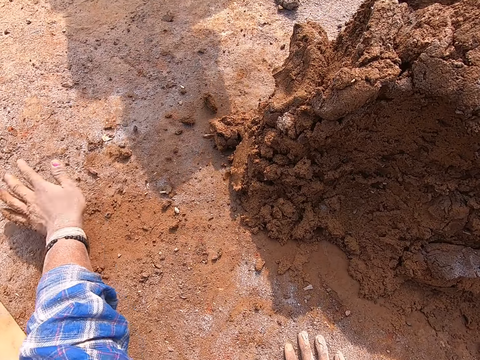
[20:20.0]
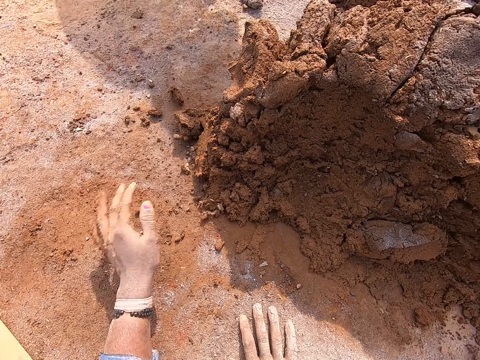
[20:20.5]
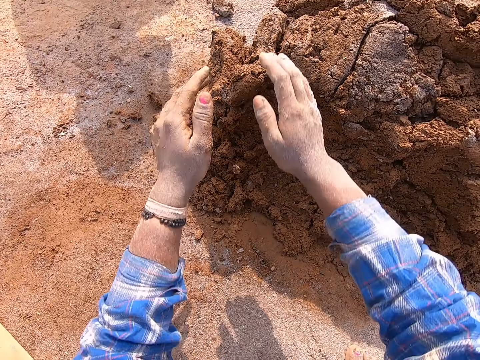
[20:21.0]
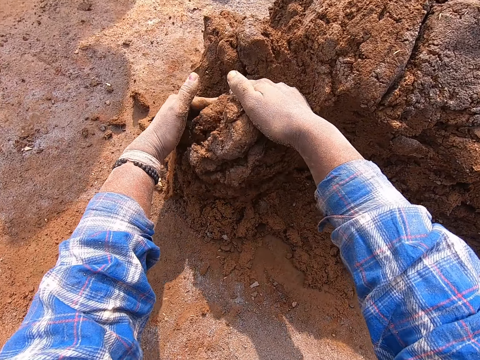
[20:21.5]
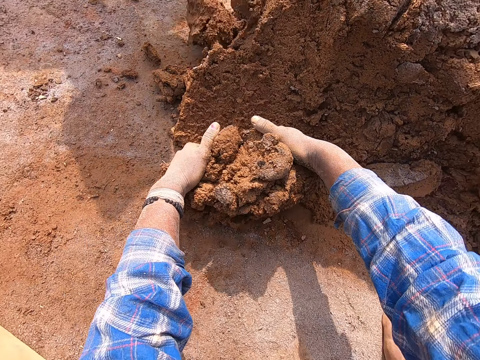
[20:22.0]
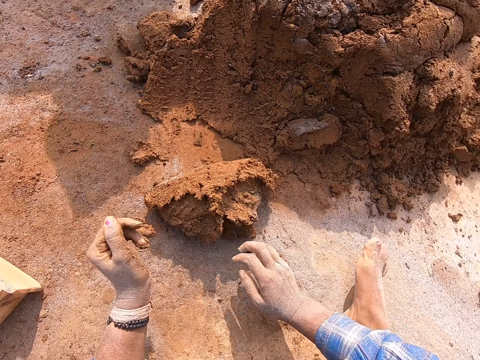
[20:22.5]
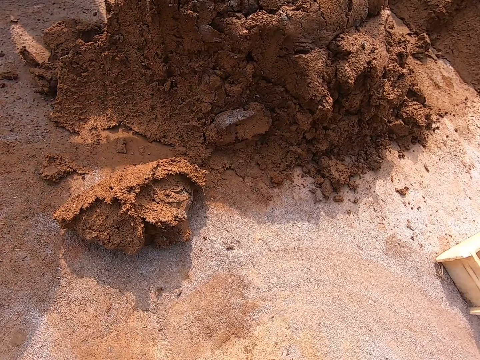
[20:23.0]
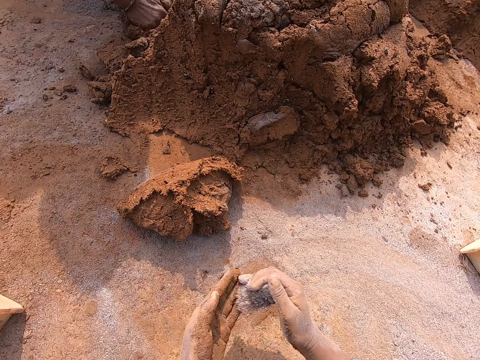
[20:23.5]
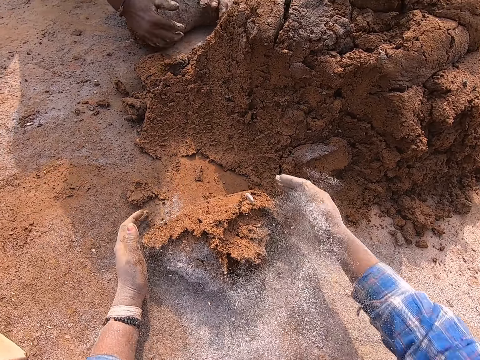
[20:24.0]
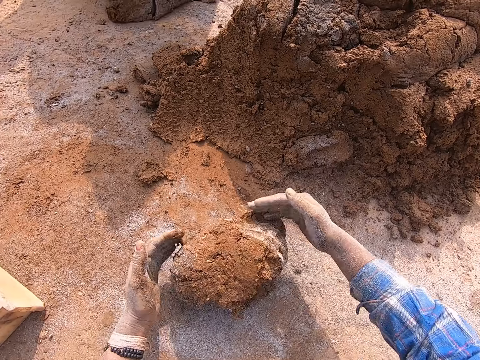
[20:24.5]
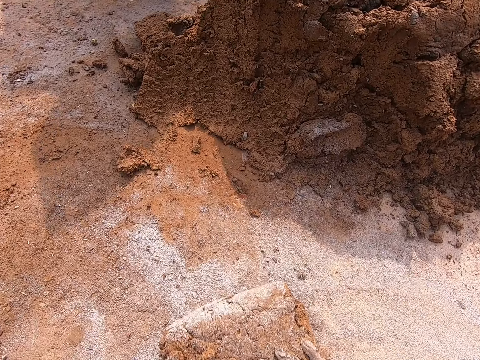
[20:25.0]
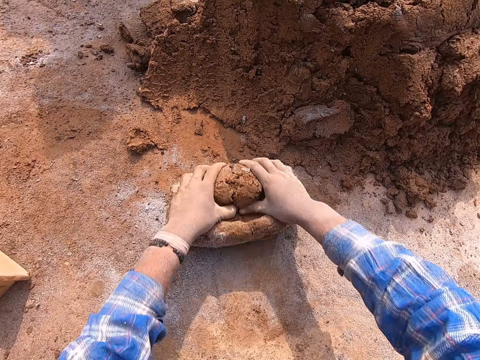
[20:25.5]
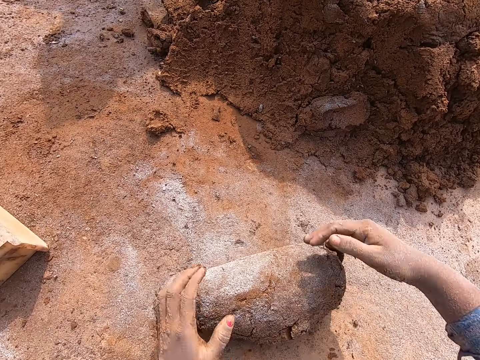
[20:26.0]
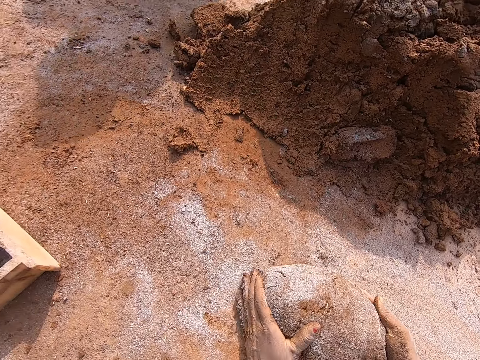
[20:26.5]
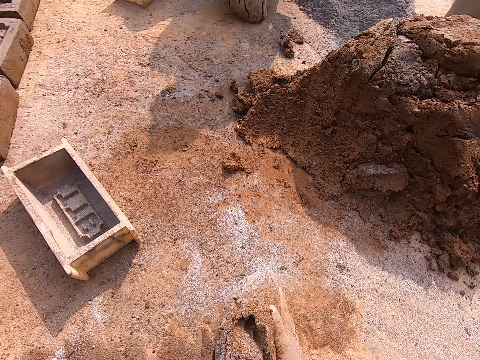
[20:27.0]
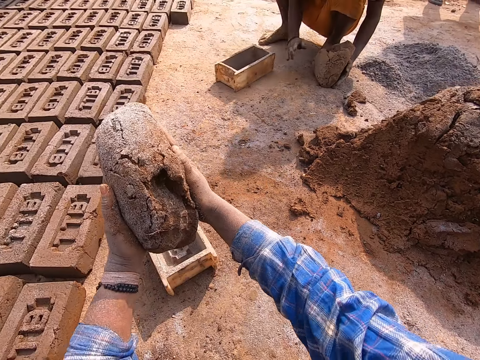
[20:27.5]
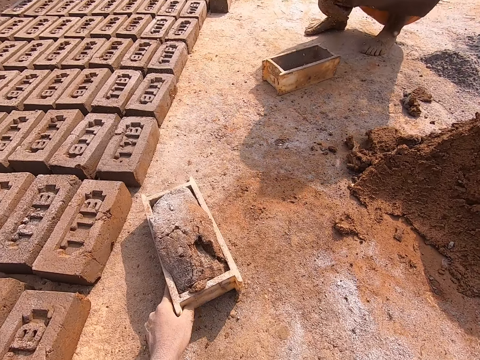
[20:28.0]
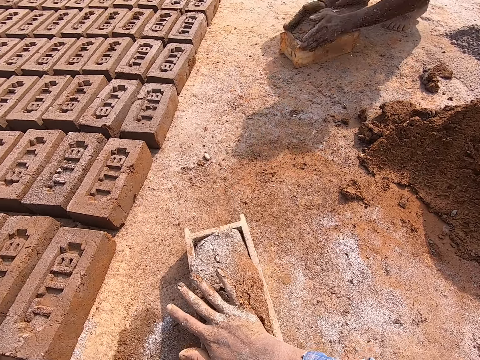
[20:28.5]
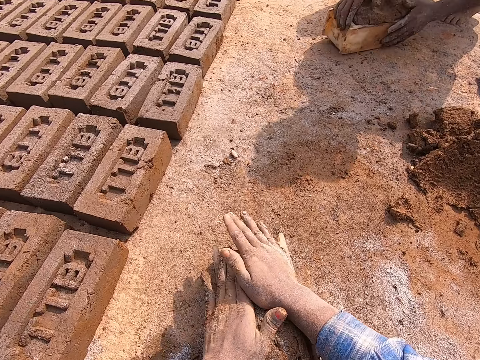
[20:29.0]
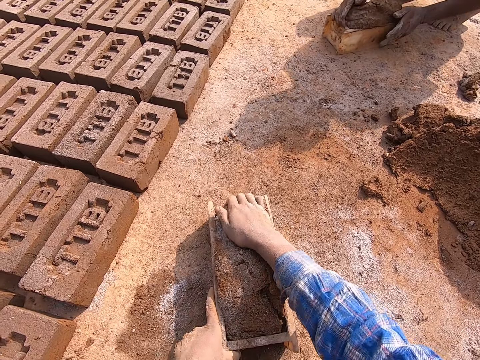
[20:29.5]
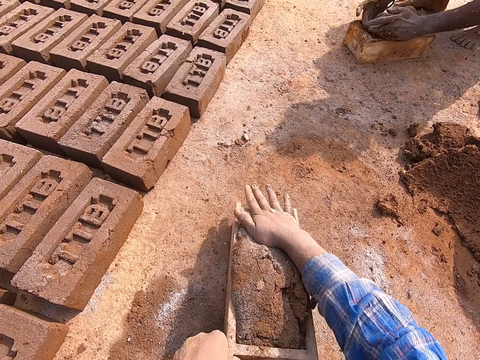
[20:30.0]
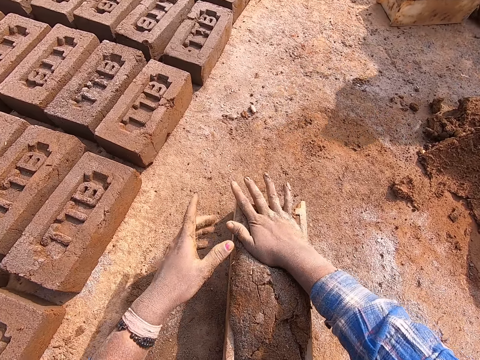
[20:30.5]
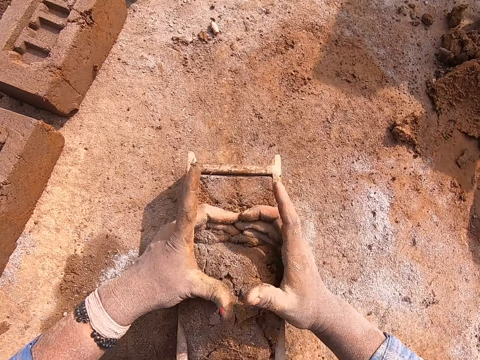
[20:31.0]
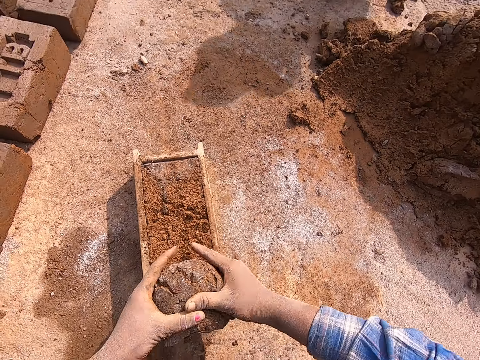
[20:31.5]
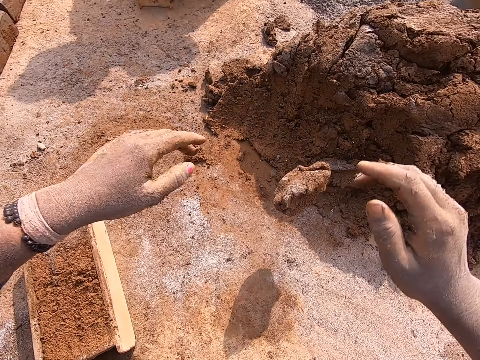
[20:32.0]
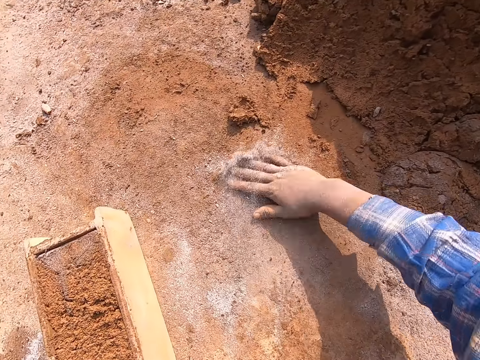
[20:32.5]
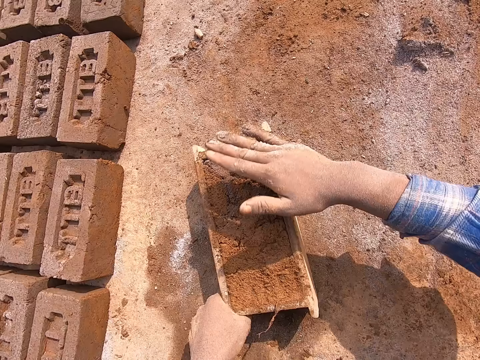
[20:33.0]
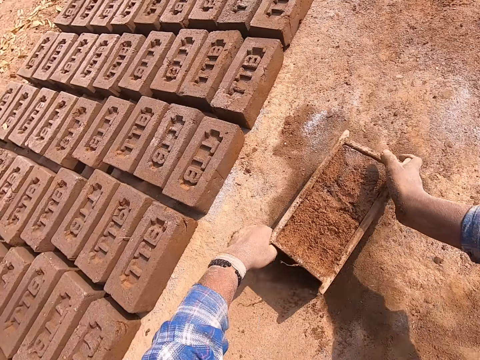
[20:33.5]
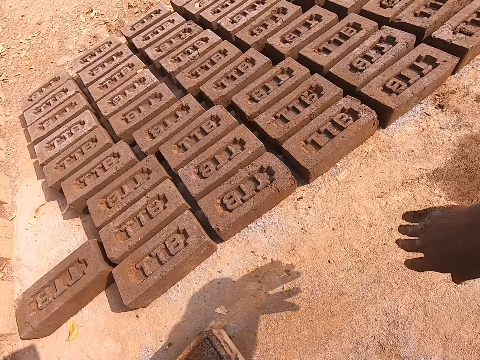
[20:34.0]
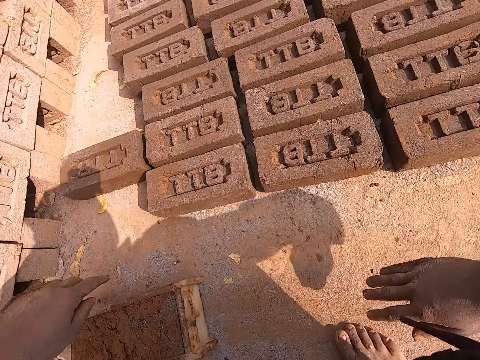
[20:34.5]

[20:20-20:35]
The camera wearer takes some clay mixture from the heap of clay mixture on the ground with both hands. She pulls the clay mixture. She rubs her right hand on the cement or sand on the ground. She rubs the cement on both palms together. She picks up the sand on the ground. The boy takes the clay mixture from the heap of clay mixture on the ground with both hands. The camera wearer molds the clay mixture on the ground with both hands. The boy molds the clay mixture on the ground with both hands. The camera wearer rolls the clay mixture on the ground with both hands. She picks the clay mixture from the ground with both hands. The boy drags the brick mold with his right hand. The camera wearer drops the clay mixture in the brick mold with both hands. The boy picks the clay mixture from the ground with both hands. The camera wearer taps the clay mixture in the brick mold with her right hand. She drags the brick mold on the ground with her left hand. She touches the clay mixture in the brick mold with both hands. The boy presses the clay mixture in the brick mold with both hands. The camera wearer touches the clay mixture in the brick mold with both hands. The boy hits the brick mold on the ground with his right hand. The camera wearer hits the brick mold on the ground with her right hand. The boy takes off some clay mixture from the brick mold with both hands. The camera wearer hits the brick mold on the ground with her left hand. She presses the clay mixture. She takes off some clay mixture from the brick mold with both hands. She throws the clay mixture on the ground with both hands. She rubs her right hand on the ground. She taps the clay mixture in the brick mold with her right hand. She drags the brick mold on the ground with both hands.

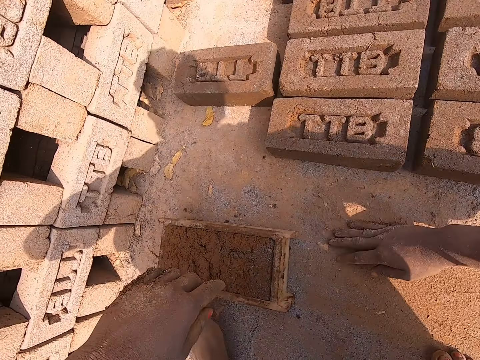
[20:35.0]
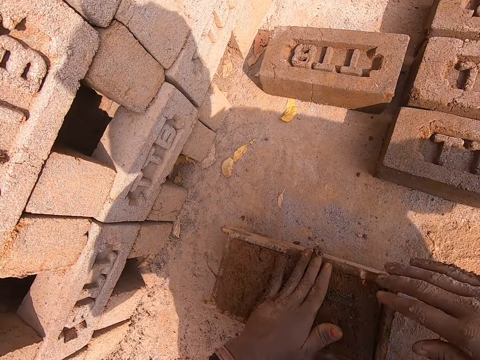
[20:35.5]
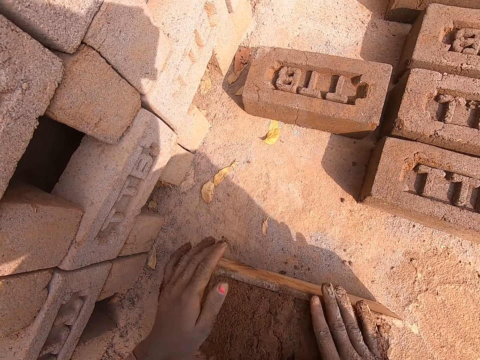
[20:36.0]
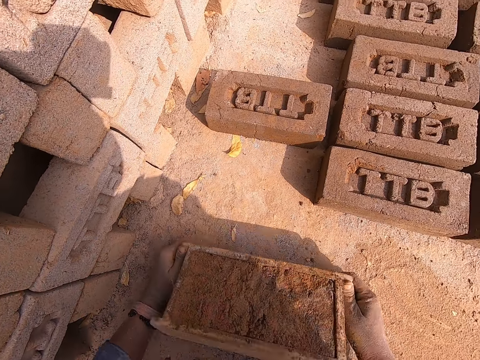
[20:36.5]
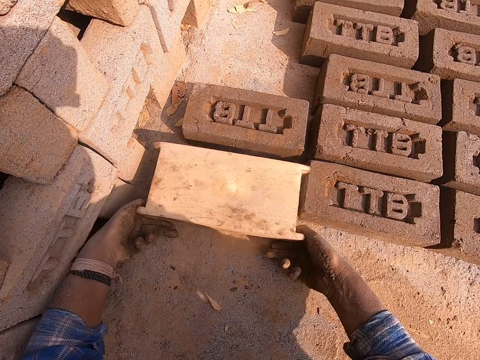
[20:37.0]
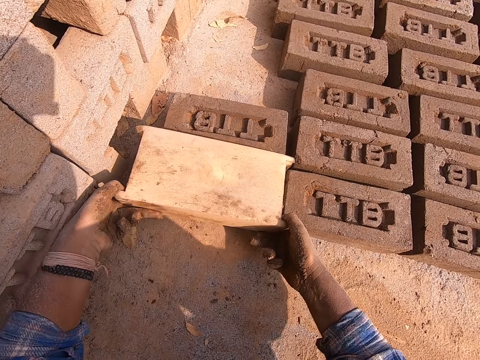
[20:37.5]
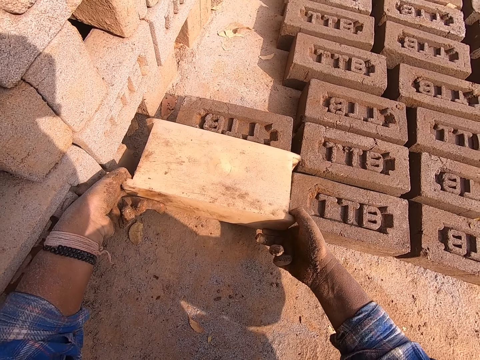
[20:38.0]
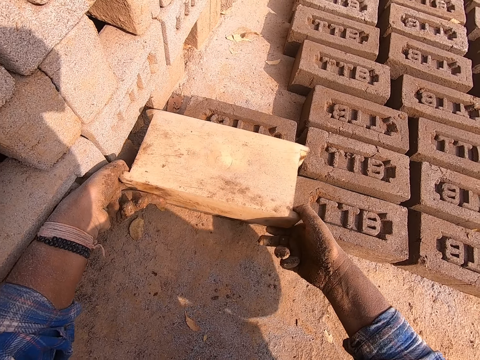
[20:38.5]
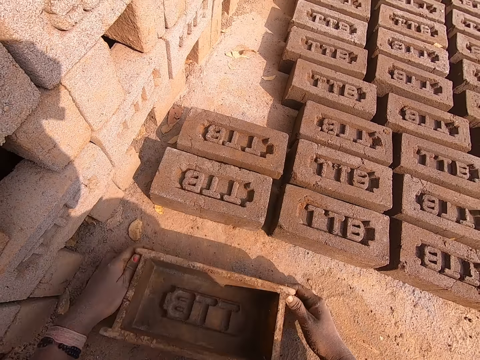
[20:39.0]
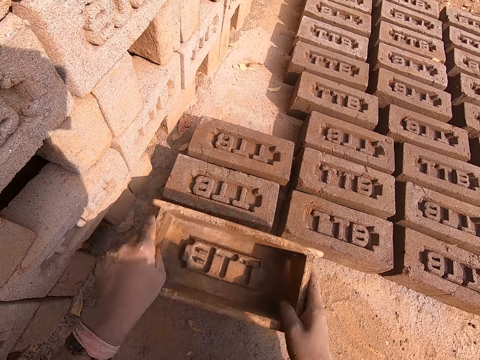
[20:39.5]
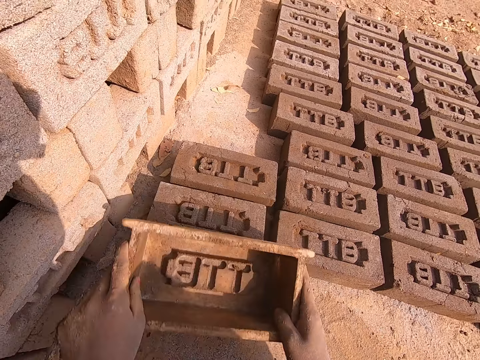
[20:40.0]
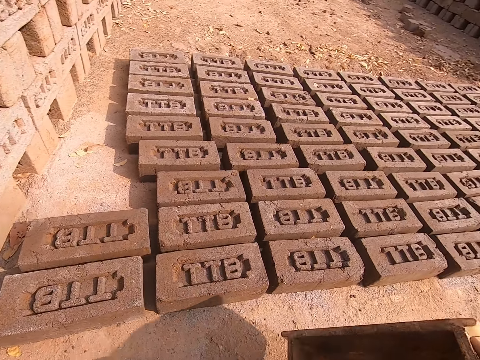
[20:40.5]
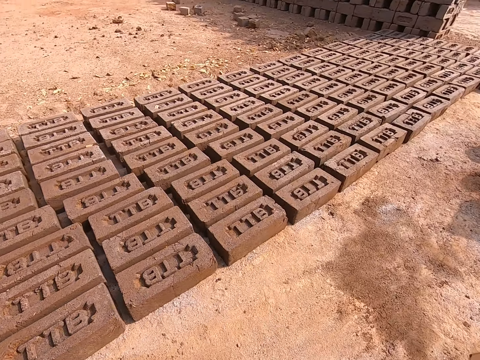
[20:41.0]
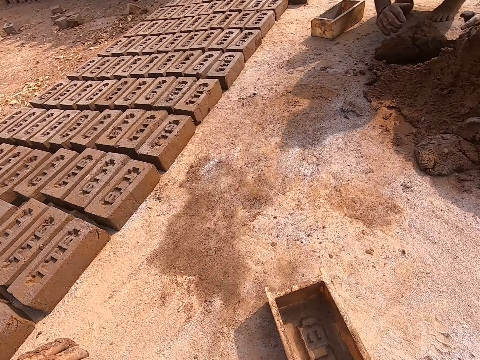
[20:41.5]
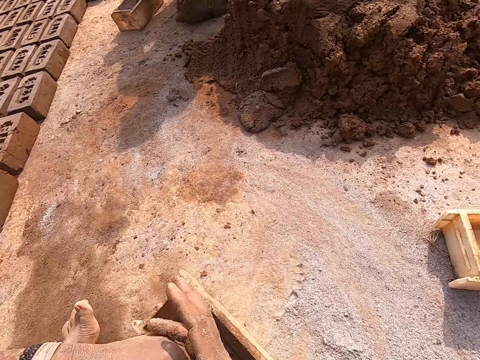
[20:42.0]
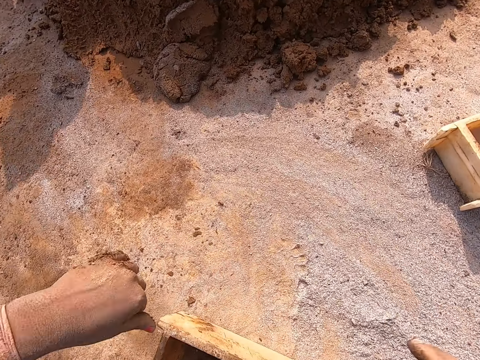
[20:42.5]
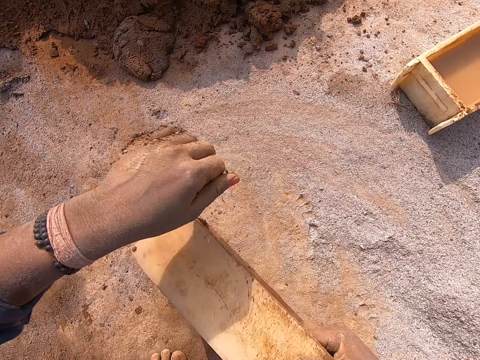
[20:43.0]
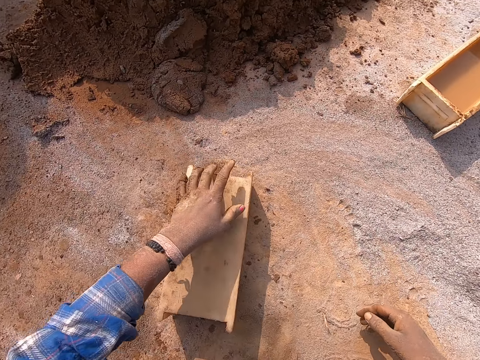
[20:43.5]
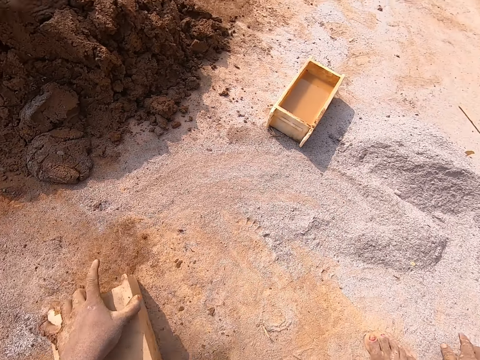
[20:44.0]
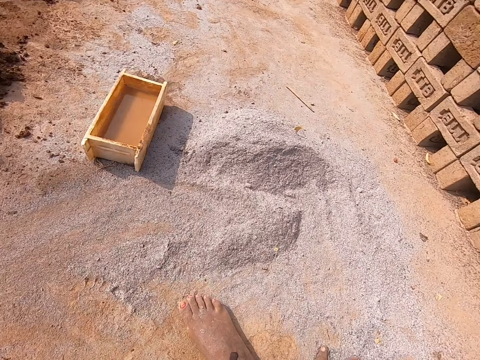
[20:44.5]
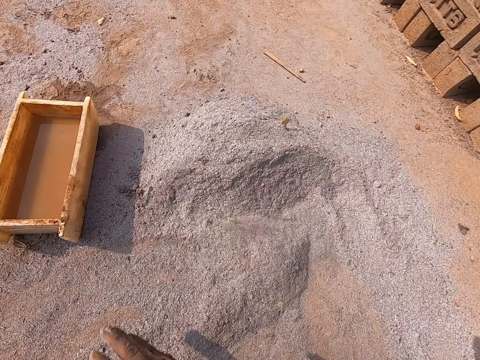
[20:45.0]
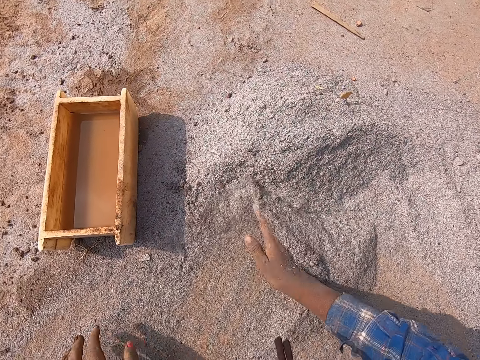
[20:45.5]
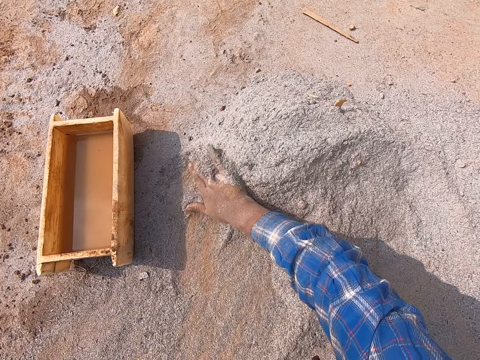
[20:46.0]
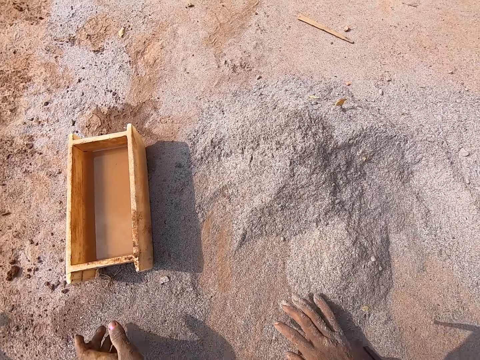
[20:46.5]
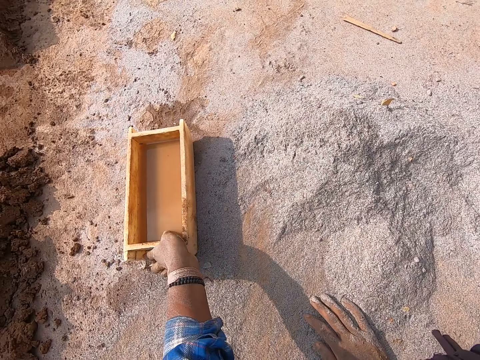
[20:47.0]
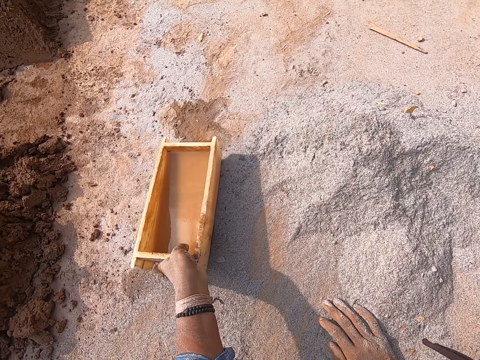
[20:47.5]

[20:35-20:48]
The camera wearer places her right hand on the ground. She places her left hand on the clay mixture in the brick mold. She taps the clay mixture in the brick mold with both hands. She presses the clay mixture. She turns the clay mixture to the ground from the brick mold in both hands, upside down. She removes the brick mold from the clay mixture on the ground with both hands. She drops the brick mold on the ground with both hands. She lifts the brick mold from the ground with both hands. She touches the clay mixture on the ground with the brick mold in both hands. She hits the brick with the brick mold. She carries the brick mold with both hands. She drops the brick mold on the ground with her right hand. The boy molds the clay mixture on the ground with both hands. The camera wearer picks up the brick mold from the ground with her right hand. She drops the brick mold on the ground with her right hand. She drags the brick mold on the ground with her left hand. She gathers the cement or sand on the ground with her right hand repeatedly. She spreads the sand. She drags the brick mold on the ground with her left hand.
